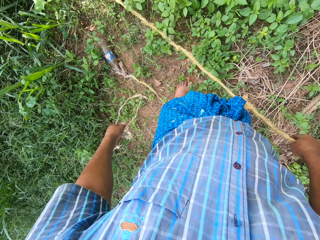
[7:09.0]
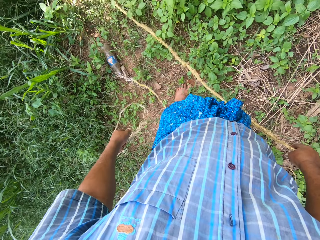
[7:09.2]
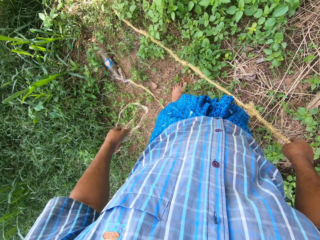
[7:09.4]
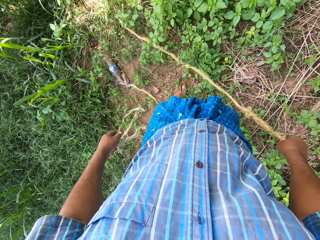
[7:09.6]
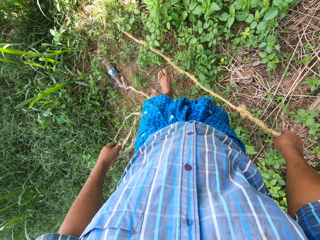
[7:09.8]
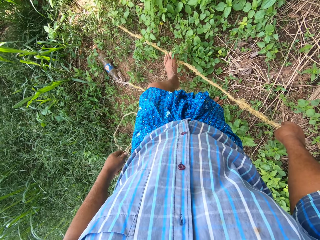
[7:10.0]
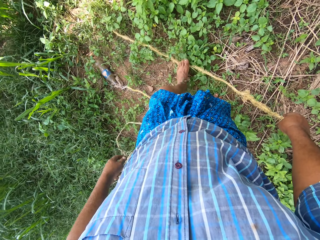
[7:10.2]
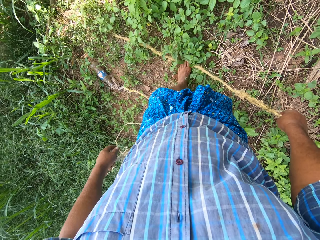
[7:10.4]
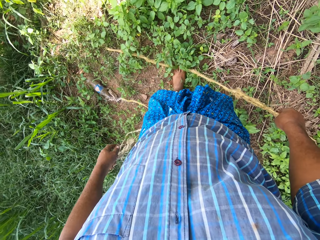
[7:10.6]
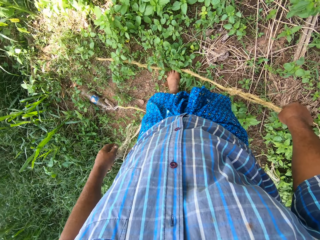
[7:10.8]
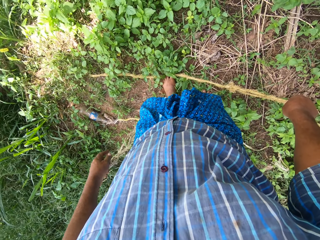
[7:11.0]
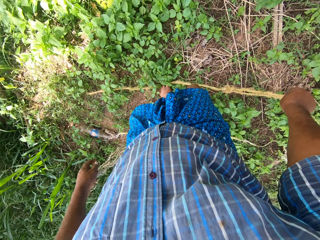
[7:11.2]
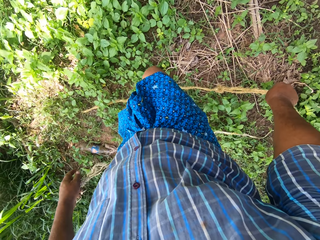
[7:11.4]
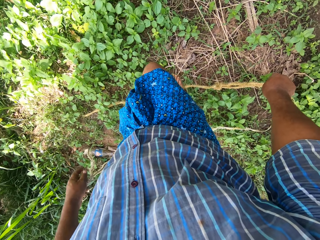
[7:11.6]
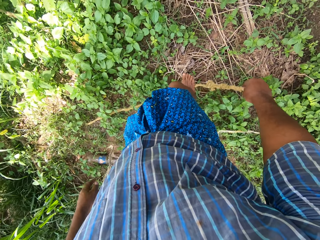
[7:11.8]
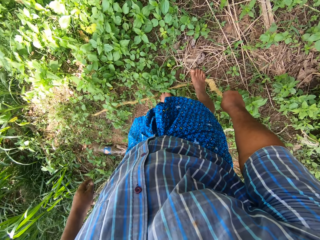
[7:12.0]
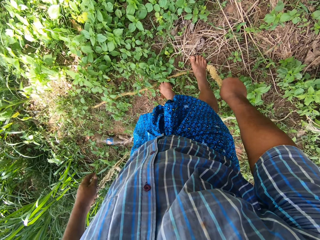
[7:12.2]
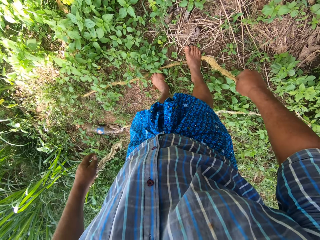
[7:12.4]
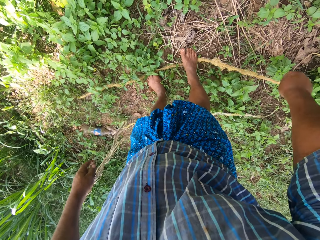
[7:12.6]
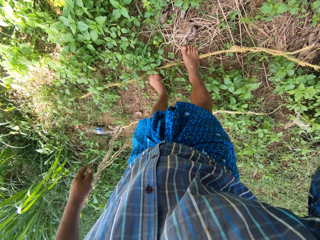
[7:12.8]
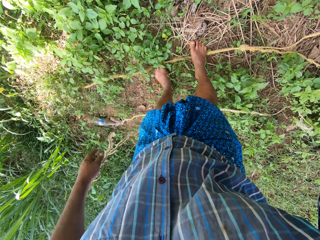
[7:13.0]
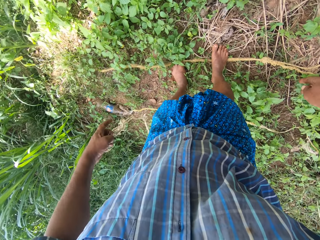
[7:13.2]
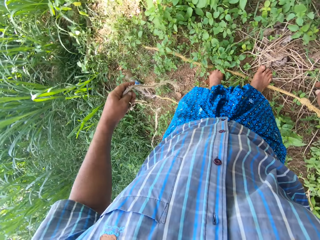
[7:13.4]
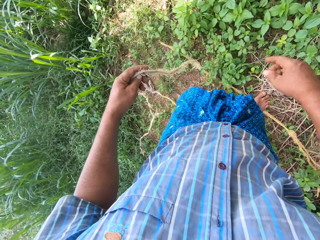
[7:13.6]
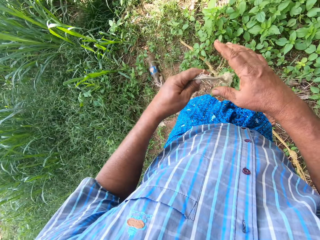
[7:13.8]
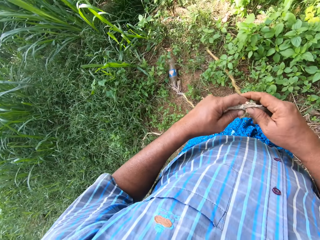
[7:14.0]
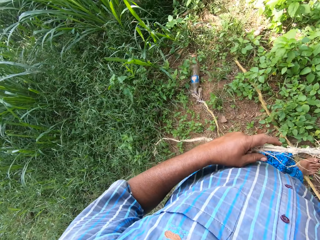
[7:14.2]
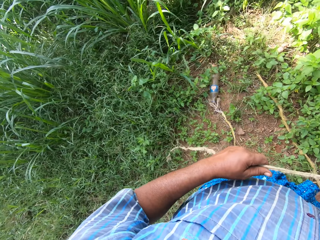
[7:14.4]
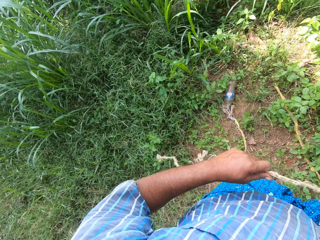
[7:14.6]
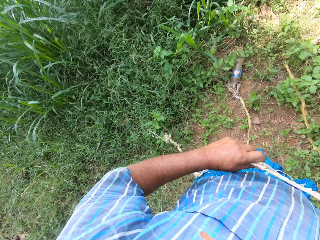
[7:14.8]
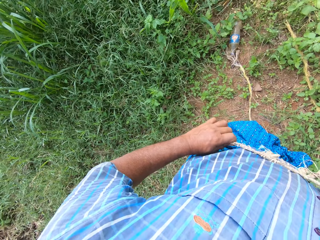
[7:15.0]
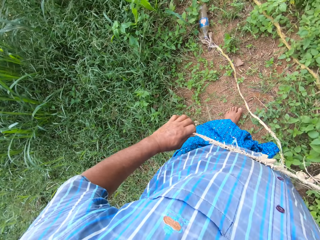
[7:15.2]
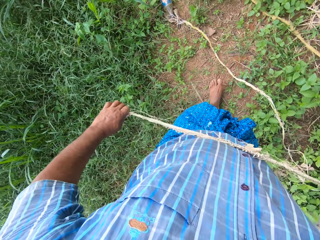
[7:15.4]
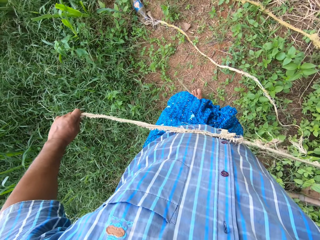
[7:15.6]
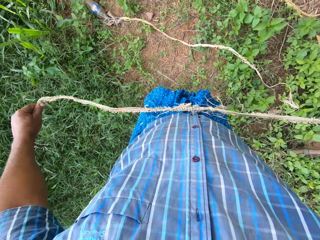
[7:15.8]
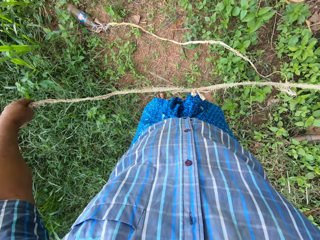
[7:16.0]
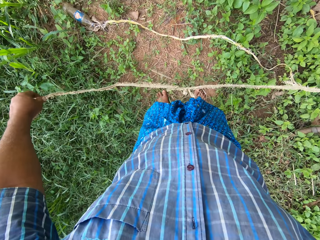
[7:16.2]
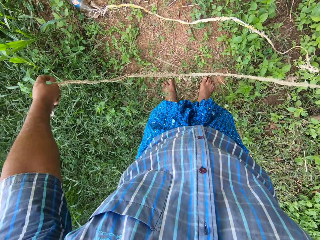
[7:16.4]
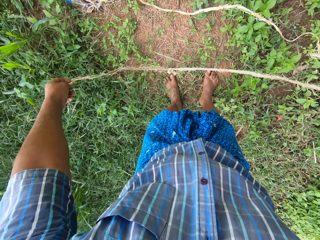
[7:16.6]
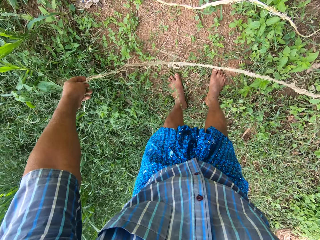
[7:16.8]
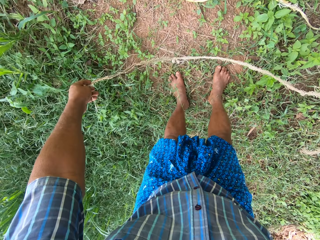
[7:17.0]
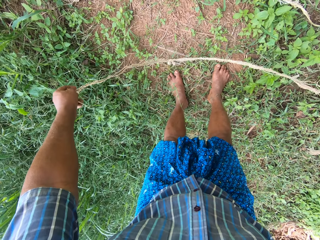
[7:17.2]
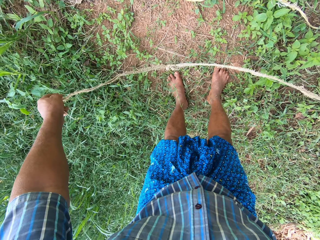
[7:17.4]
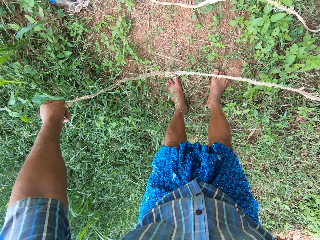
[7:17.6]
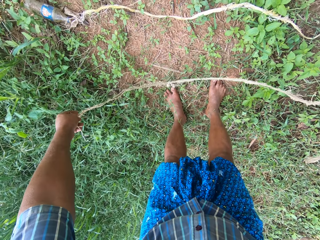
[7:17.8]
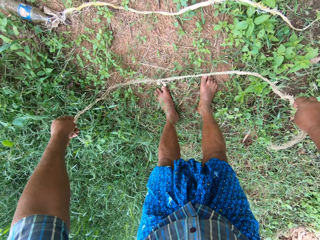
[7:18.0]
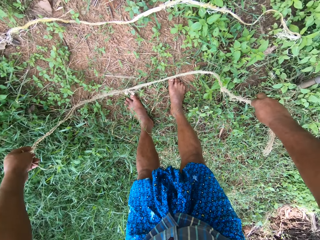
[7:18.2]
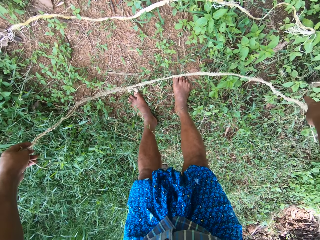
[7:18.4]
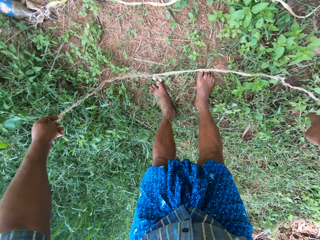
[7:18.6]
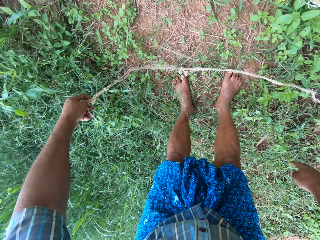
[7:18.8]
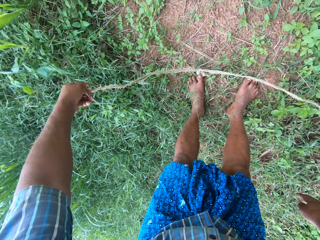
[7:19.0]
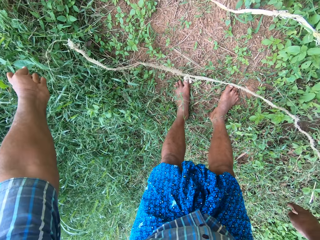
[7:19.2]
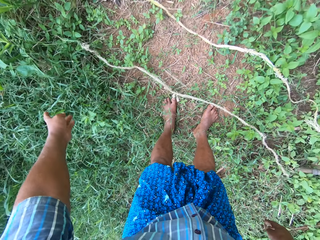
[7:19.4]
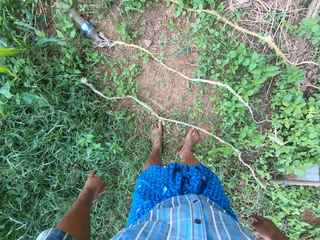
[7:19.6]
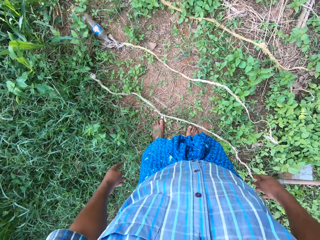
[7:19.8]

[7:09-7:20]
The camera wearer stands on the rope on the floor. He drops the rope on the ground with his right hand. He pulls the rope with his hands. He straightens the rope. He drops the rope on the ground with his hands.

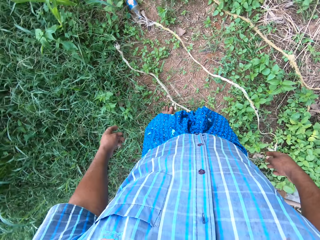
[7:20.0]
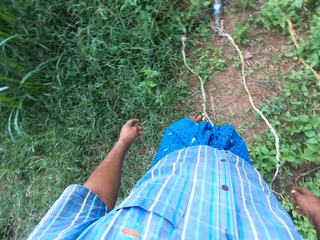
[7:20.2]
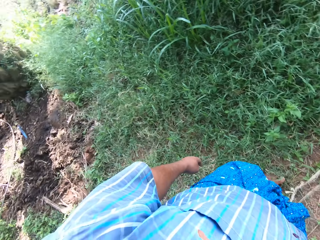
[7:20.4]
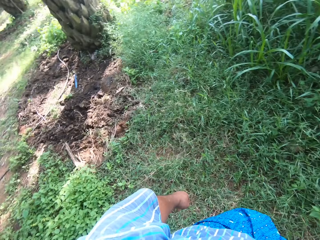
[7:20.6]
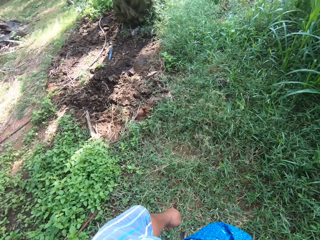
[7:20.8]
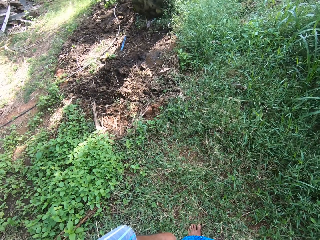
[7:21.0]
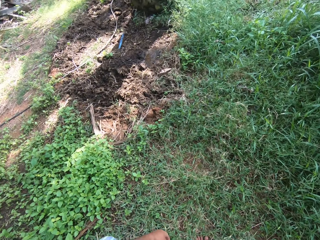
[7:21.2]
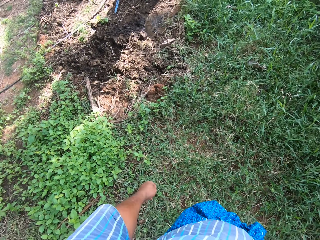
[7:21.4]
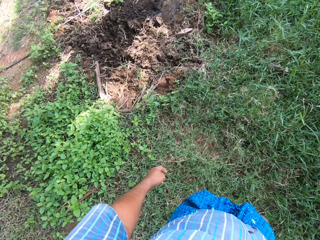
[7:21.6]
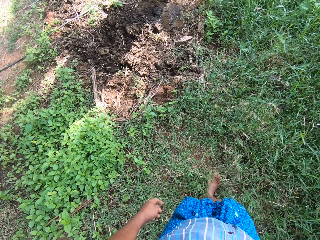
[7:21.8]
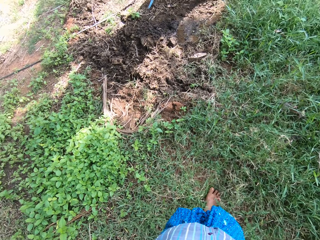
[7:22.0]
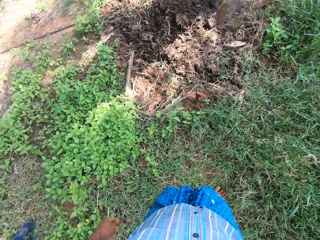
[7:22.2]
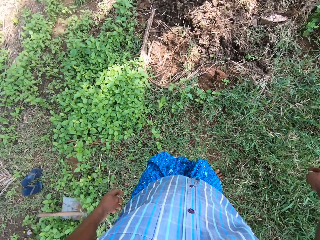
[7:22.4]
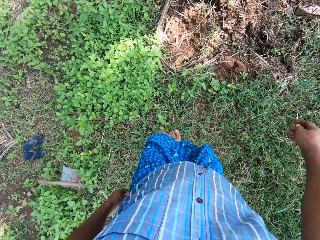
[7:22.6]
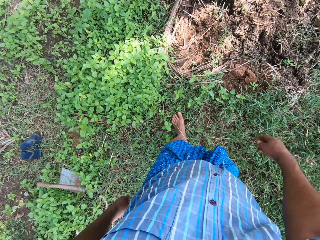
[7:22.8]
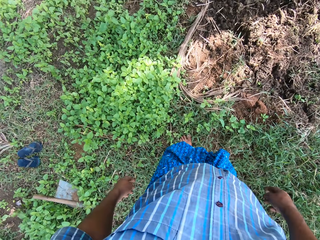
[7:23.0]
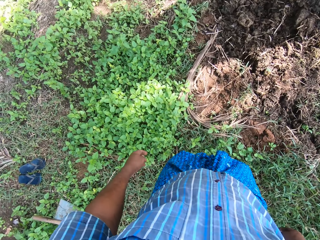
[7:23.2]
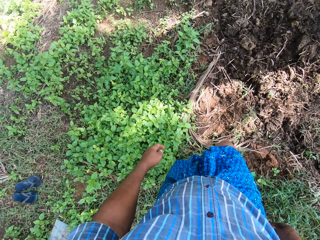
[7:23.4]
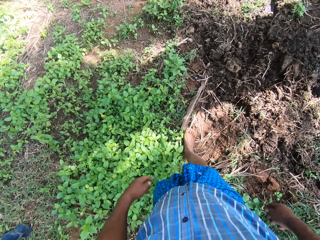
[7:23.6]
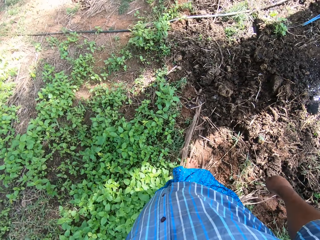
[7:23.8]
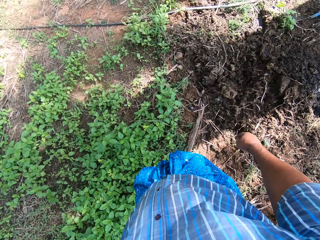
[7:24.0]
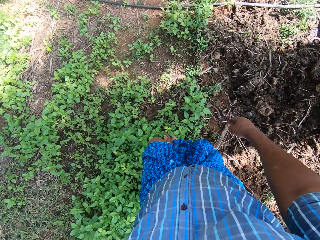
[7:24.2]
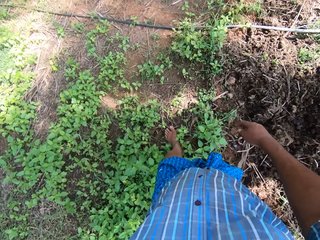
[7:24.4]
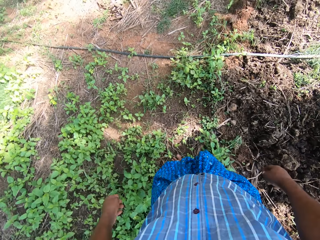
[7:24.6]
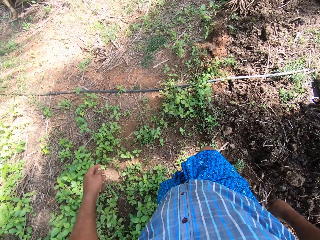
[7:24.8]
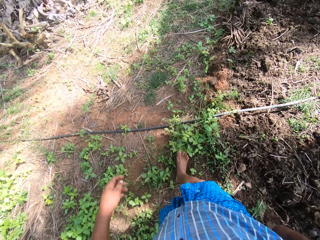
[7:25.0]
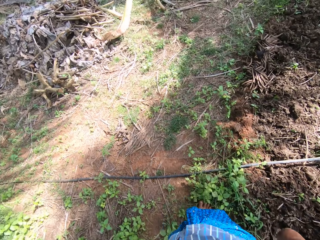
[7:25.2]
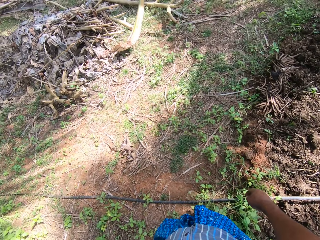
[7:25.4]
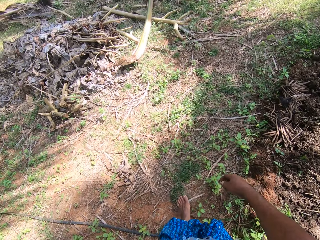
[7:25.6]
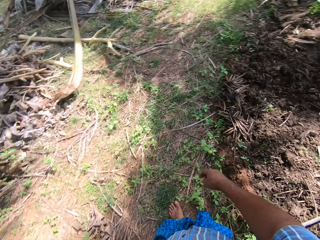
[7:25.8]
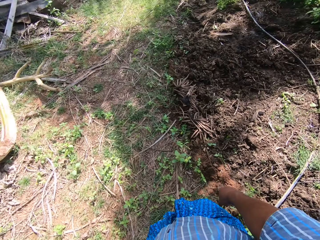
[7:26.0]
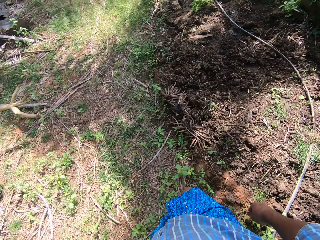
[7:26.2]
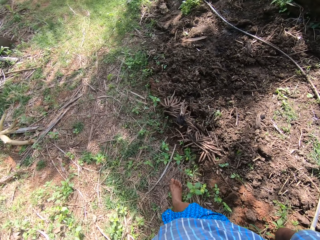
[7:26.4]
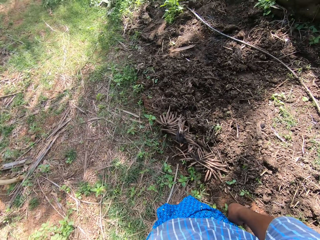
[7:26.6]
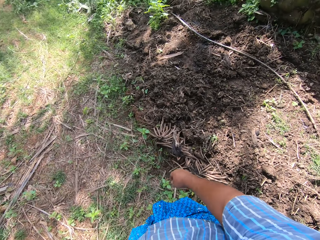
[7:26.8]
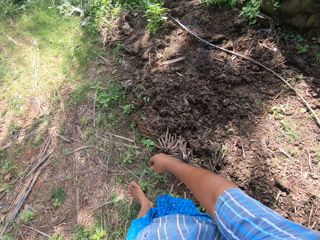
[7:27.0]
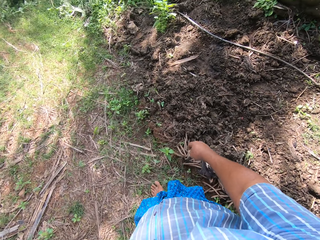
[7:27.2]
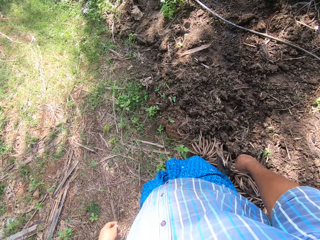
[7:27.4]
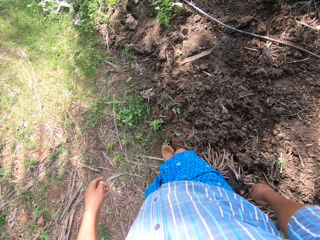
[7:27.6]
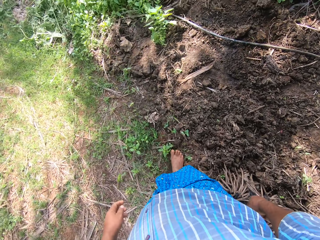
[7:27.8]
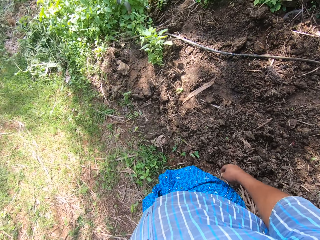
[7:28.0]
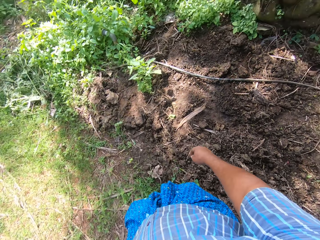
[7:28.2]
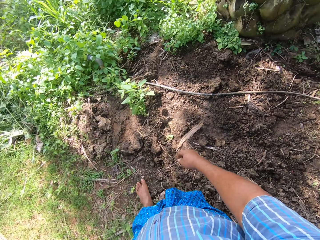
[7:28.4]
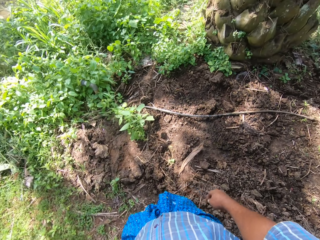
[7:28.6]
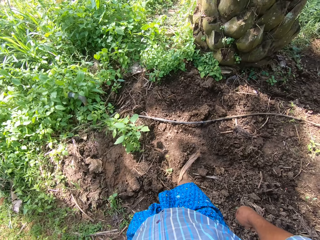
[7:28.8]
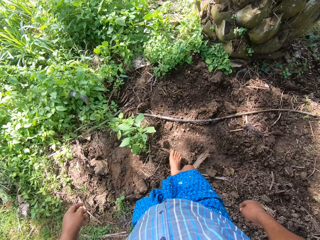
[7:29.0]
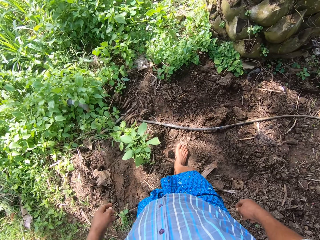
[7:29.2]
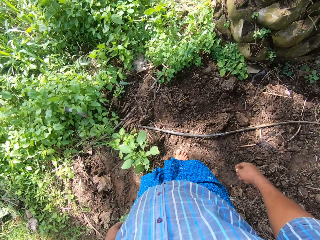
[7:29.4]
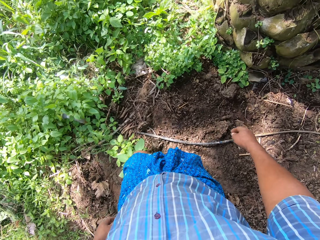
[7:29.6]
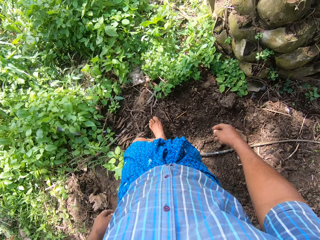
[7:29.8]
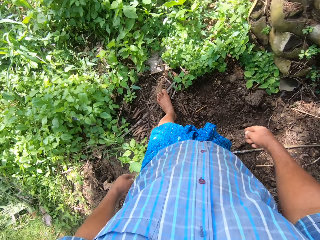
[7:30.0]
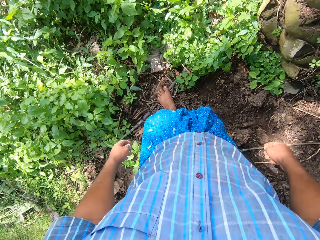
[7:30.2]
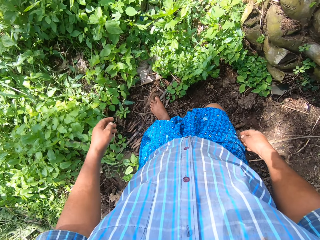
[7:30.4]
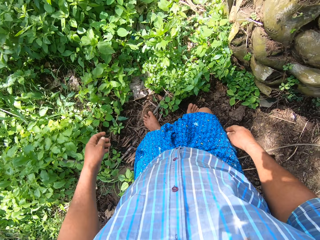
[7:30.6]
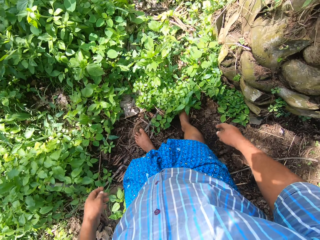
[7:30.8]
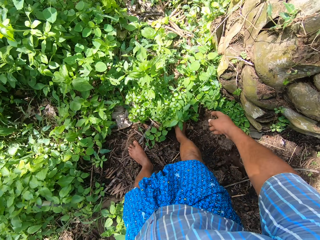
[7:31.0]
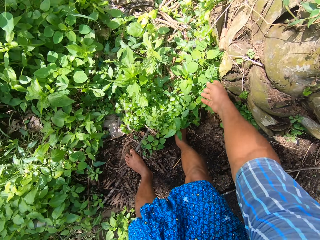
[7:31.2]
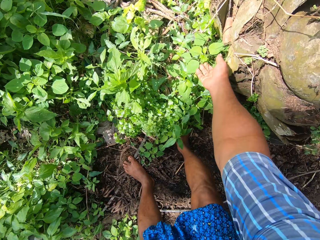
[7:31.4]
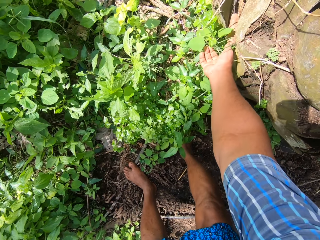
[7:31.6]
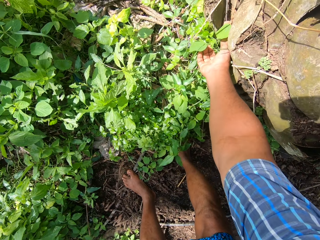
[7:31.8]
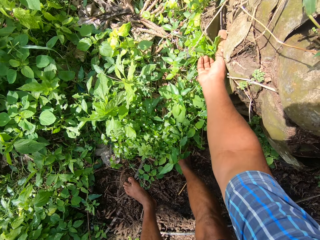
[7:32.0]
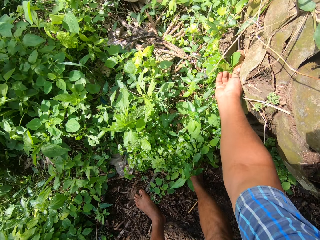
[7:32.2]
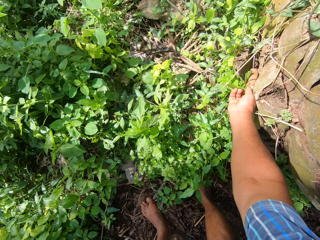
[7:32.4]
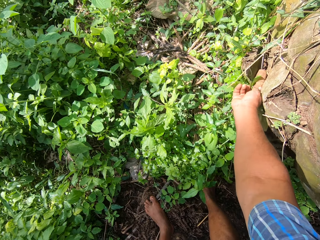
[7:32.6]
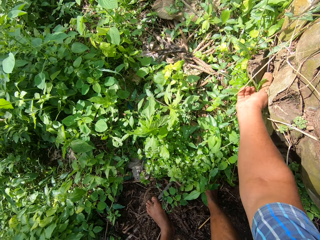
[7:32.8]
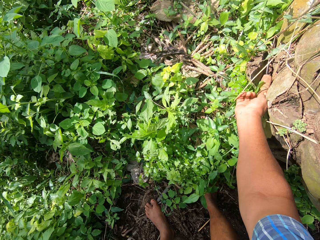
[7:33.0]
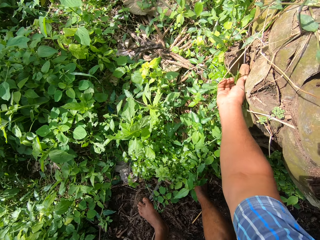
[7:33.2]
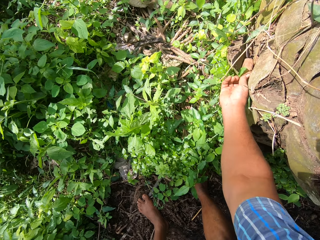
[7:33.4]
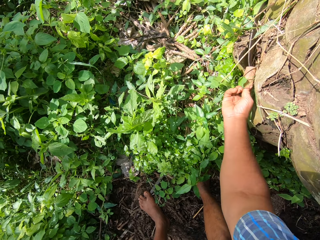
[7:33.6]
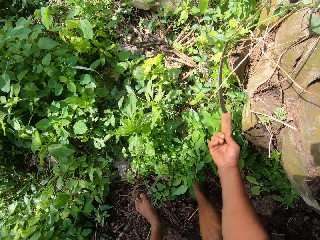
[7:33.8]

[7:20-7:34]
The camera wearer turns to the back. He walks forward. He picks up a knife from the bark of a tree with his right hand.
